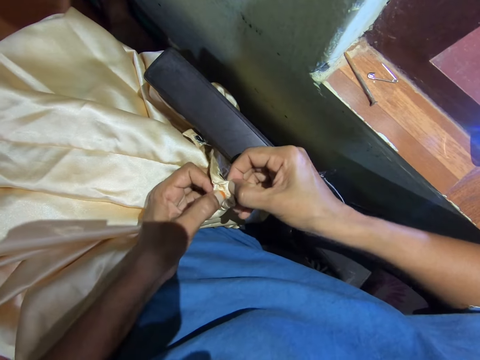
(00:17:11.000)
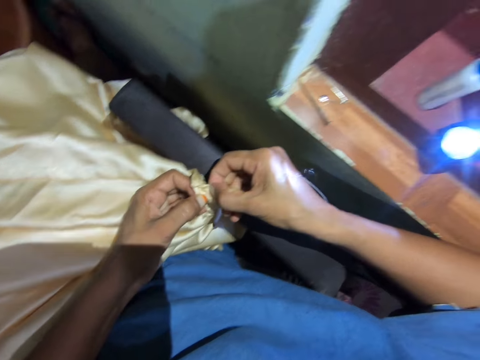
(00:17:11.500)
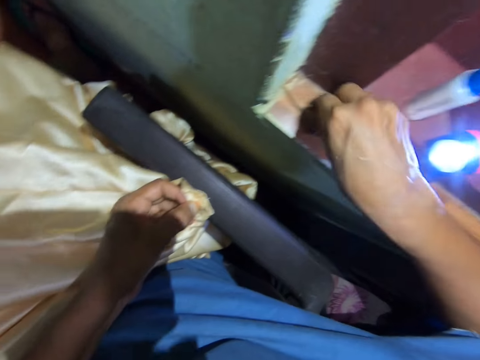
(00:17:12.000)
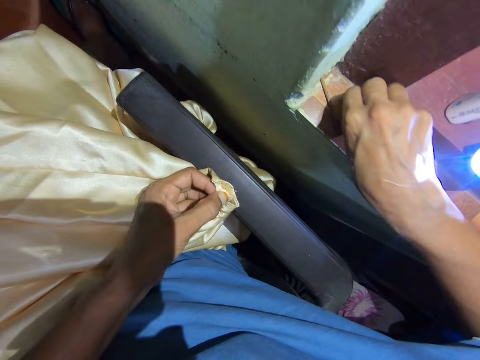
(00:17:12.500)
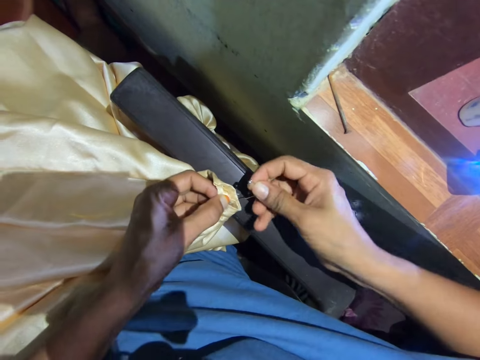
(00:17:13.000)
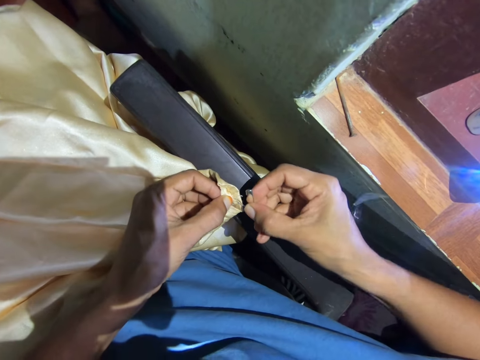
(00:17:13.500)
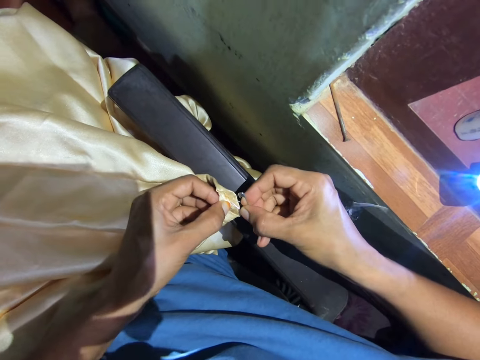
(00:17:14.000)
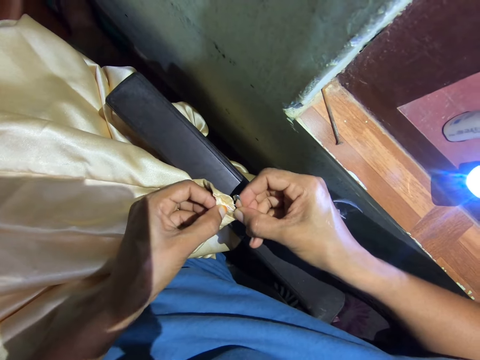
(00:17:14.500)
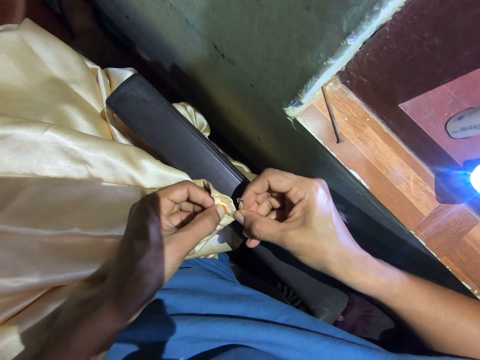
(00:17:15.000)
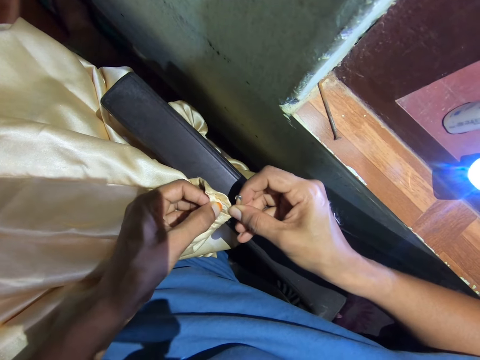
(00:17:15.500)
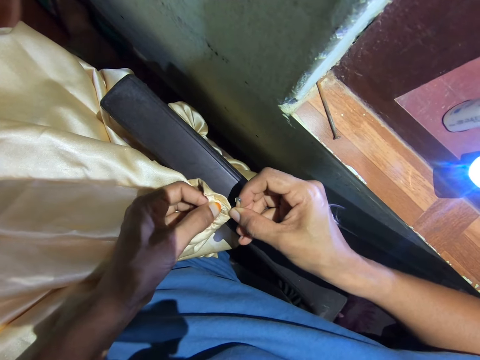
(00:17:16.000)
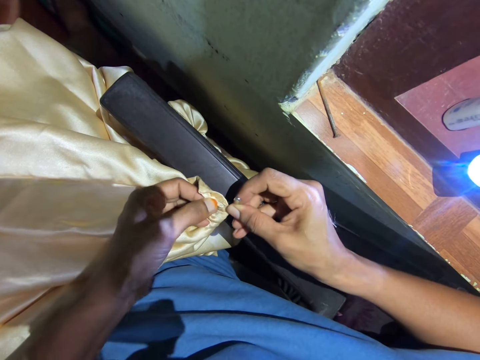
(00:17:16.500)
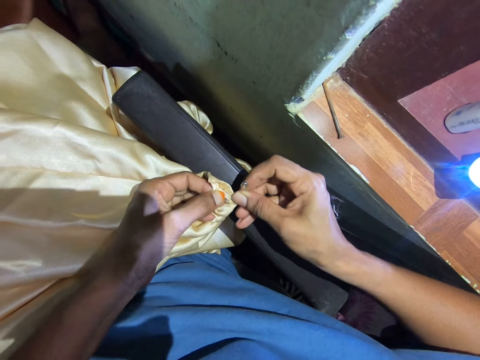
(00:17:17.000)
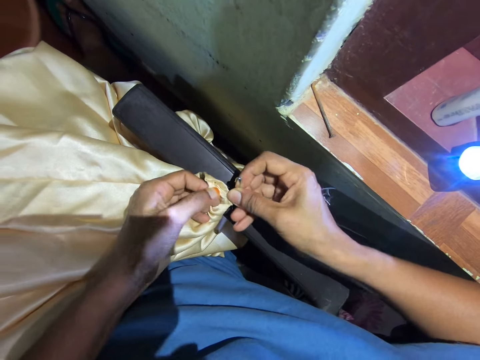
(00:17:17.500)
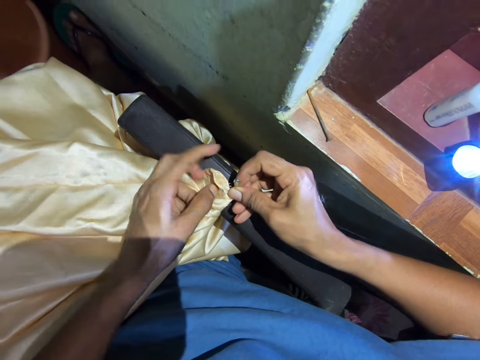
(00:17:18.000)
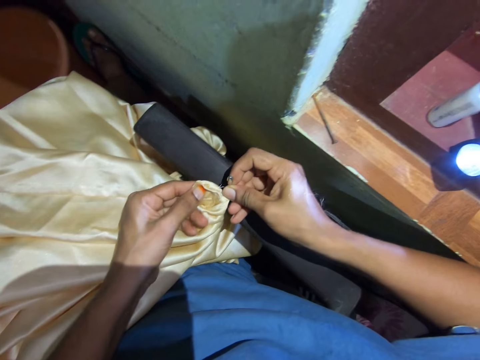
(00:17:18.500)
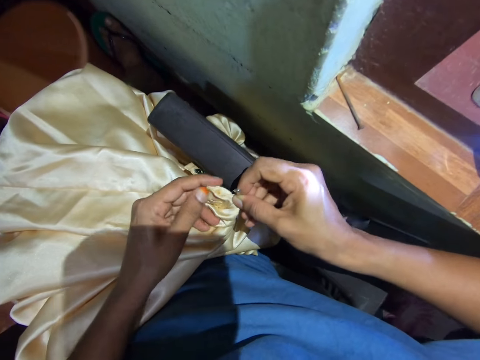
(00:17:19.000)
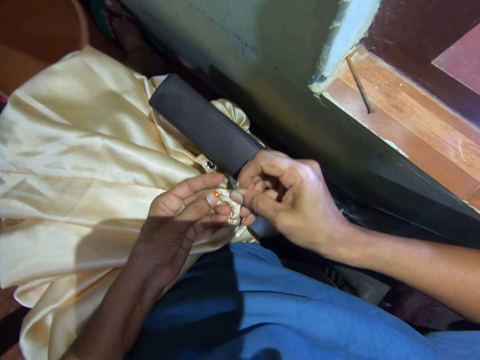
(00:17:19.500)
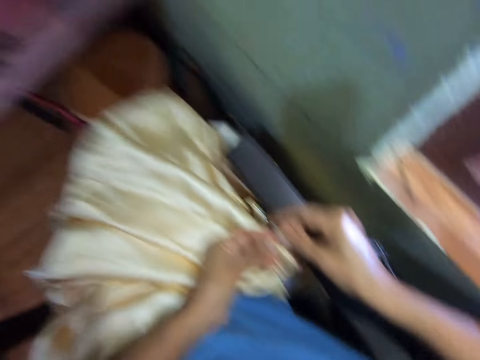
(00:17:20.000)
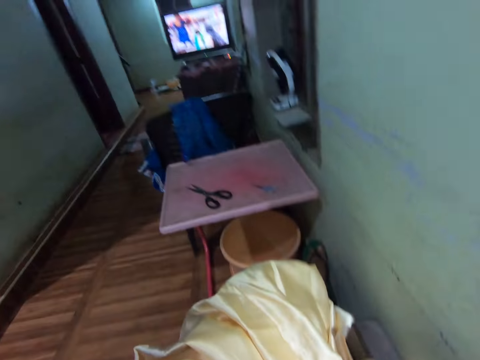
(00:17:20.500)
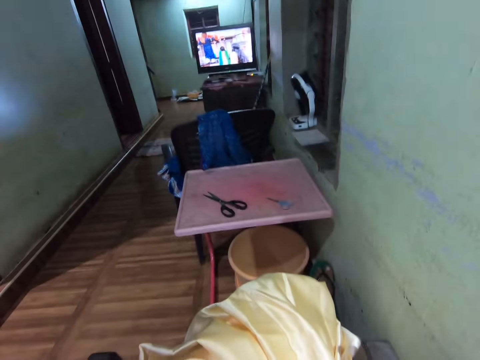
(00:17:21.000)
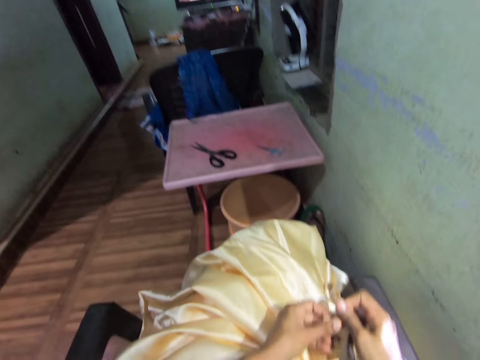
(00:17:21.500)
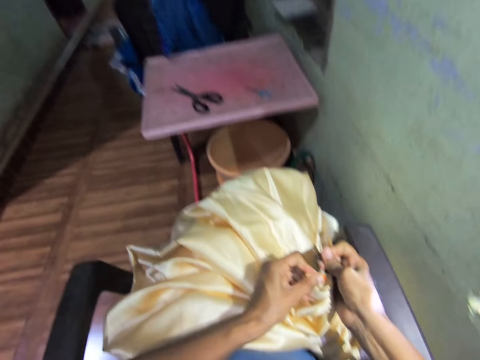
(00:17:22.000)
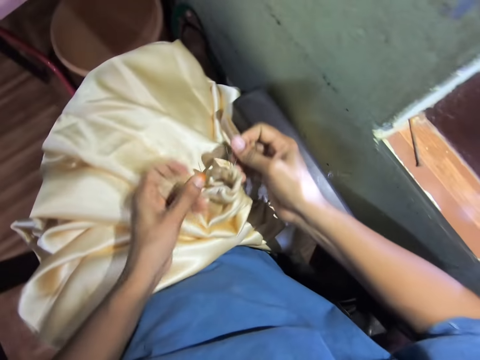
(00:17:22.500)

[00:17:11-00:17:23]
The camera wearer picks up the pin. They repair a cloth with a safety pin. They put the pin through the thread. They look around the room. They look at the television.

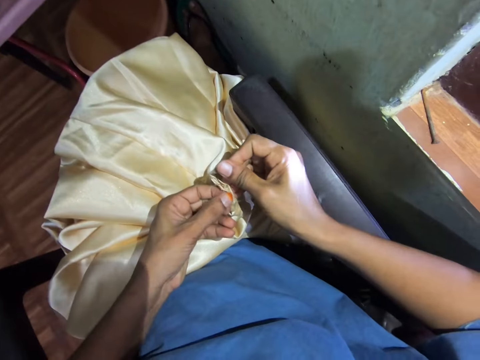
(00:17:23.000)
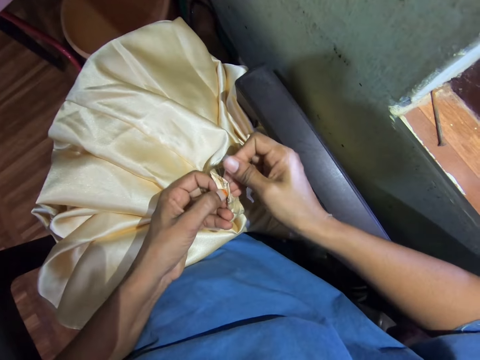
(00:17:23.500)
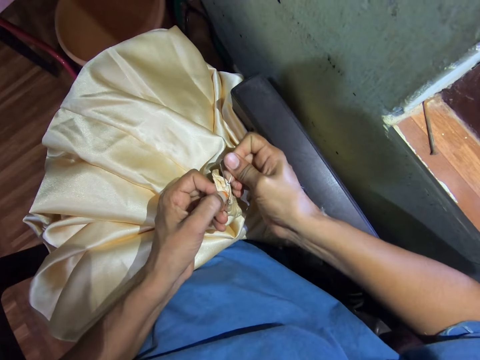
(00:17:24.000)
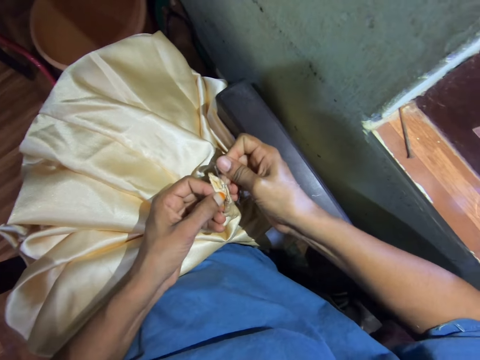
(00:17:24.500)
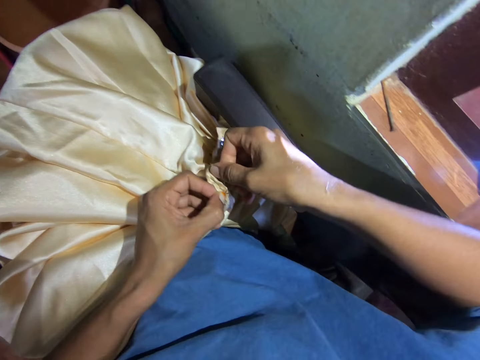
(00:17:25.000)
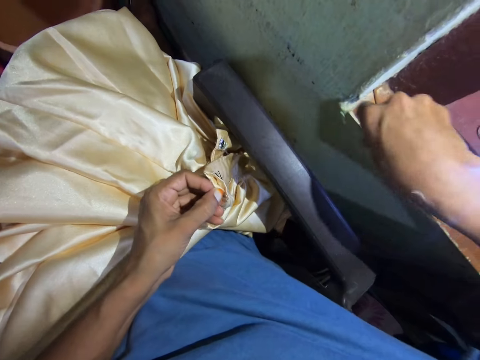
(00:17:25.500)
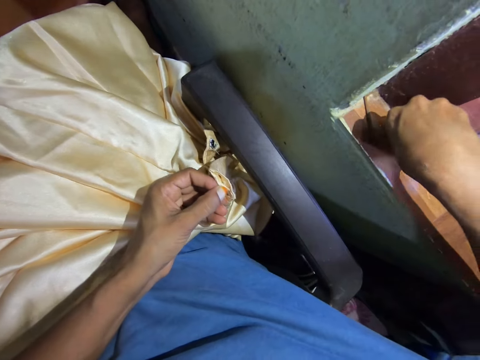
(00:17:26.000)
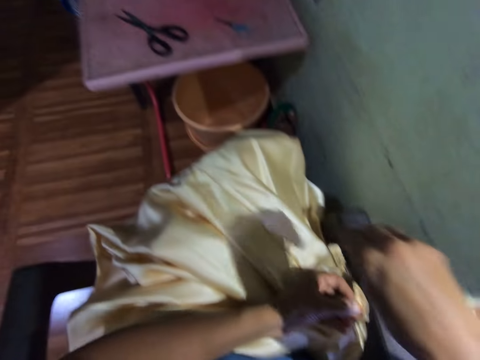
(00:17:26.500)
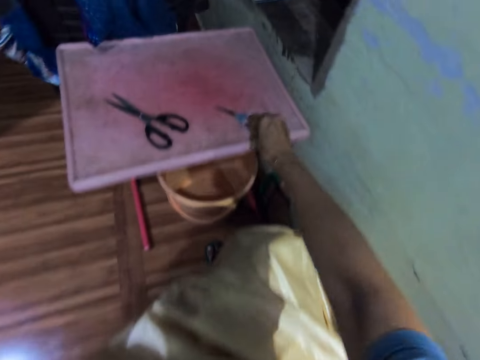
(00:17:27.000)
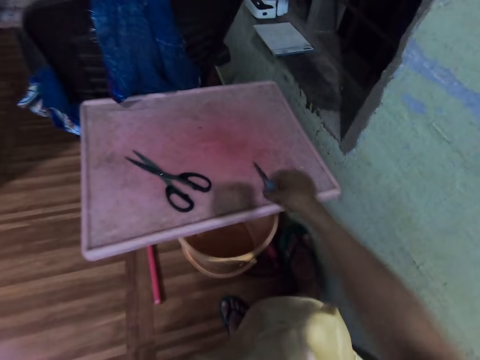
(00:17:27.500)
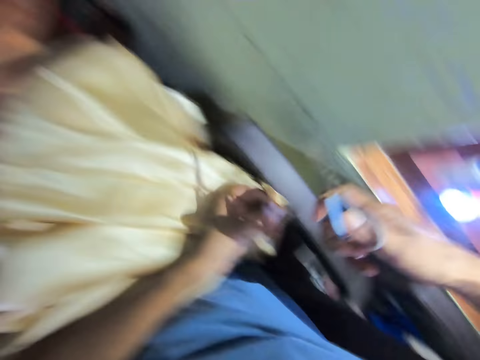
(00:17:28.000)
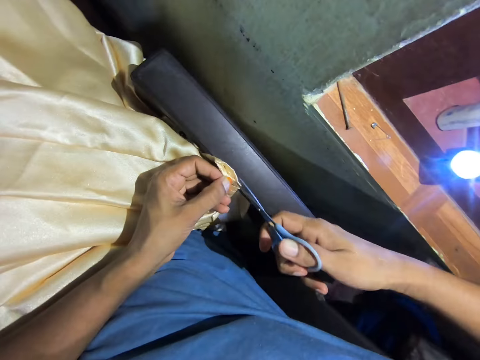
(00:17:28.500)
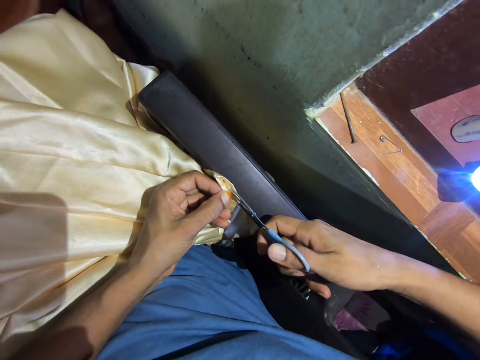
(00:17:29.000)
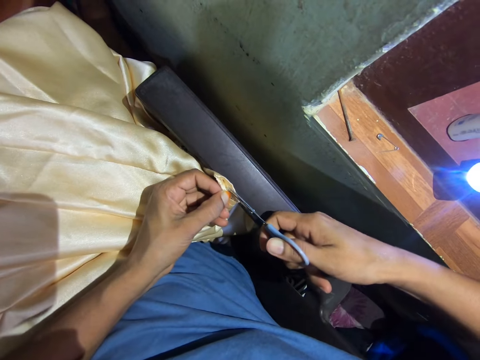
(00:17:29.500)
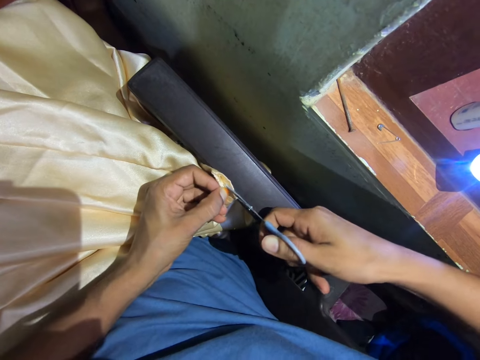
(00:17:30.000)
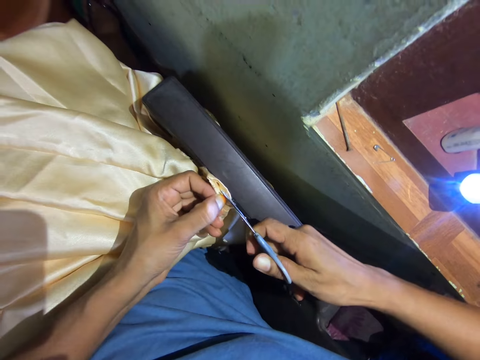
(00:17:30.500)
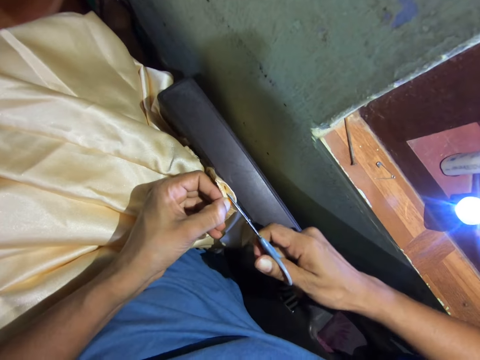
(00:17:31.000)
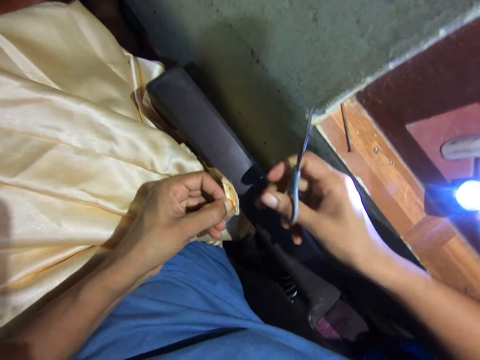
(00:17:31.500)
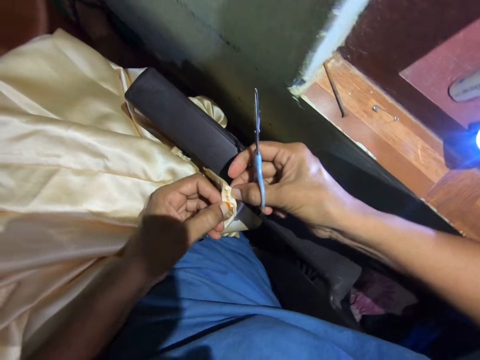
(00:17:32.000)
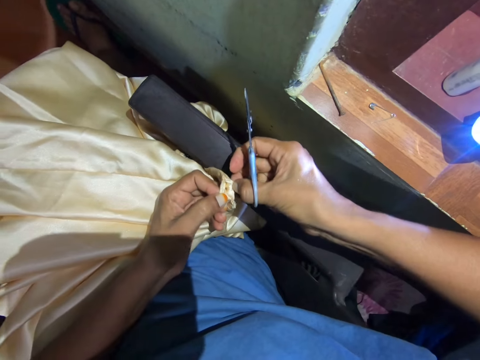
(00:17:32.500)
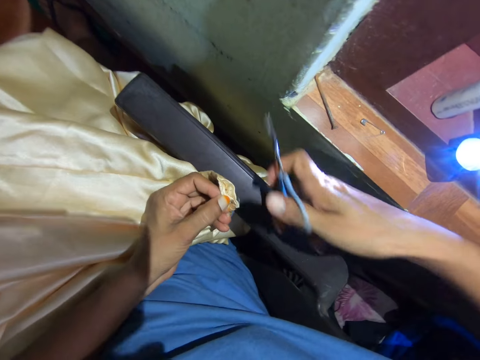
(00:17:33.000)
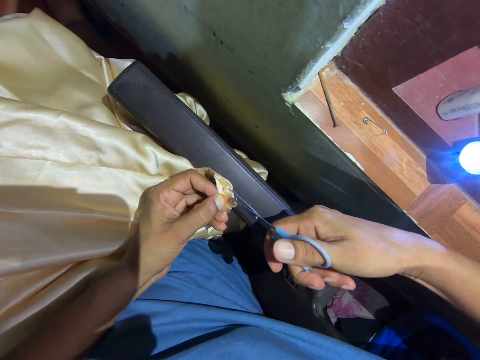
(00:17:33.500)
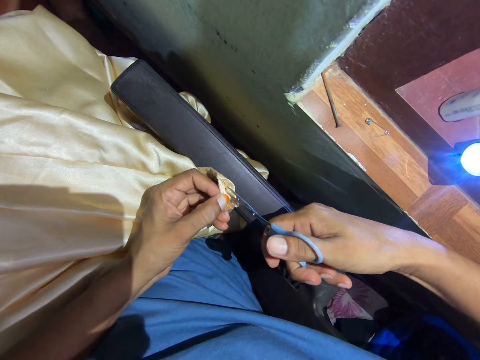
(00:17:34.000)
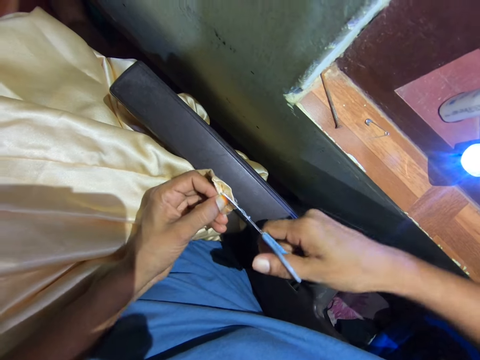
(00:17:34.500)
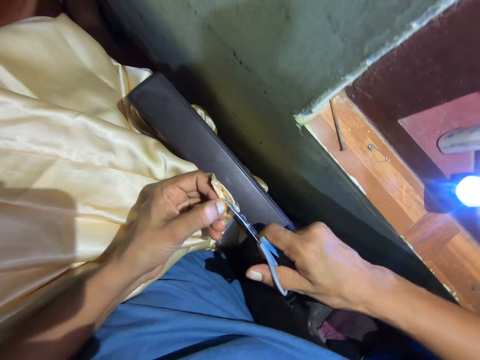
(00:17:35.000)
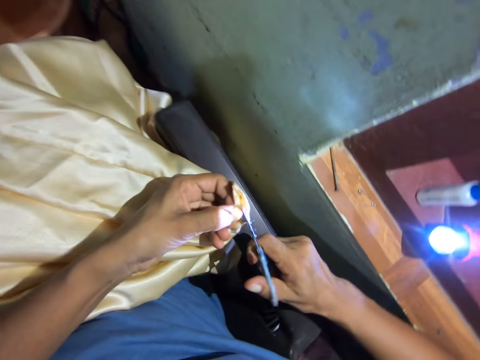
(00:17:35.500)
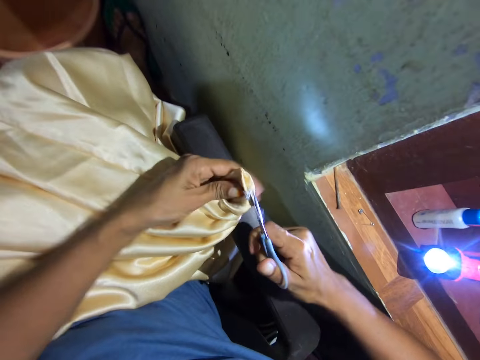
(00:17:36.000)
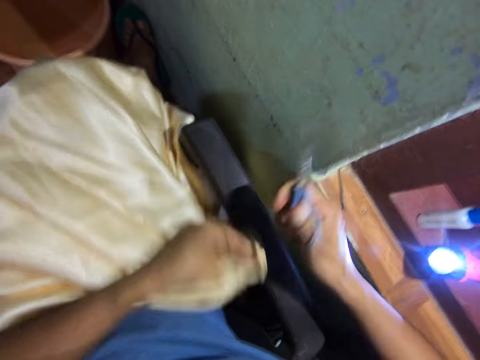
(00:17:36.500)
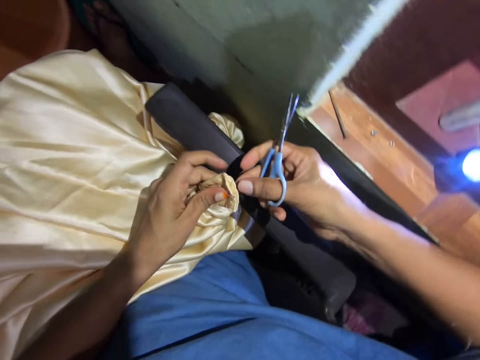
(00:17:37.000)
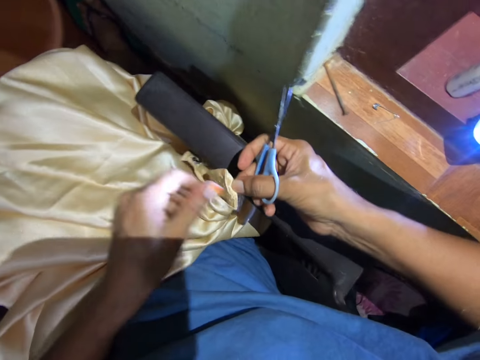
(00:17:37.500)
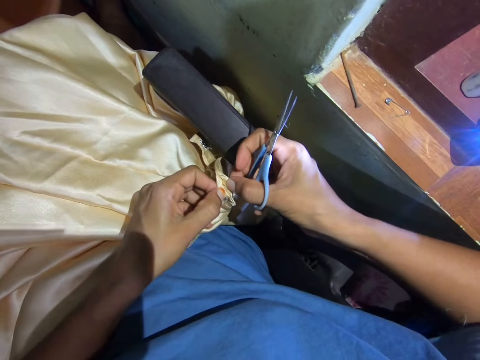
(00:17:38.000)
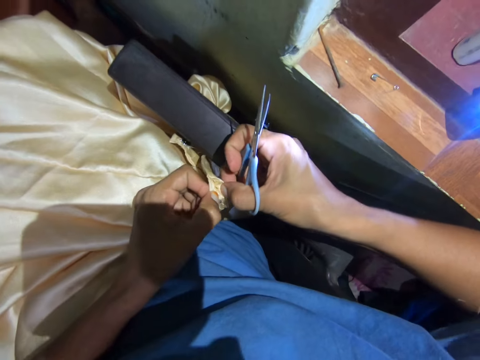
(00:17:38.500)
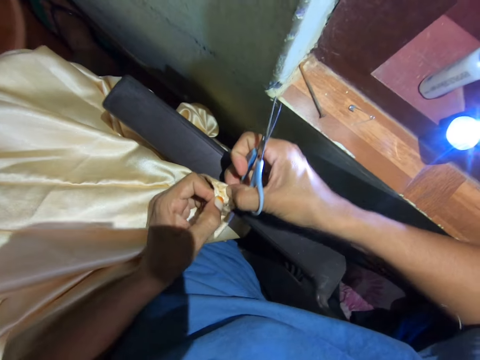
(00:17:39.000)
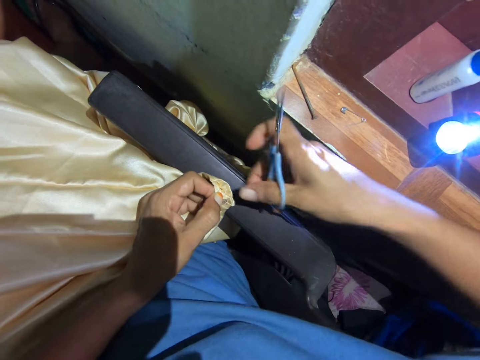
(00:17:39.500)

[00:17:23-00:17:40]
The camera wearer holds the cloth. They pull out the pin. They place the pin on the board. They pick up the pin. They pick up a small pair of scissors. They cut through the thread. They cut a piece of cloth with the scissors. They pull apart the cloth. They hold the cloth. They cut a piece of cloth with the scissors. They cut through the thread. They hold the cloth. They pull apart the cloth.
